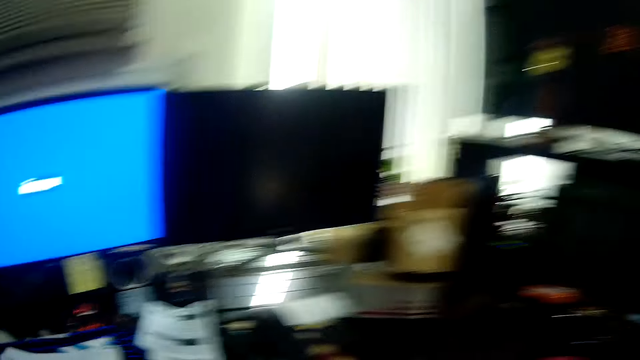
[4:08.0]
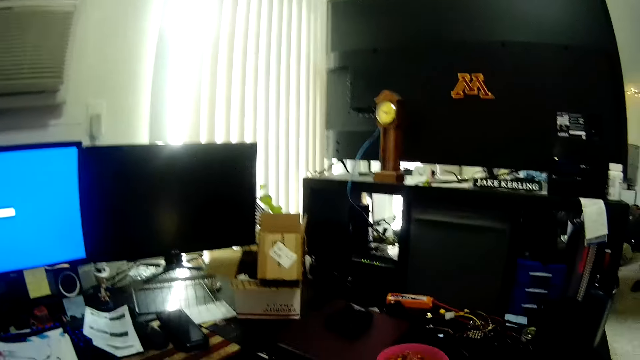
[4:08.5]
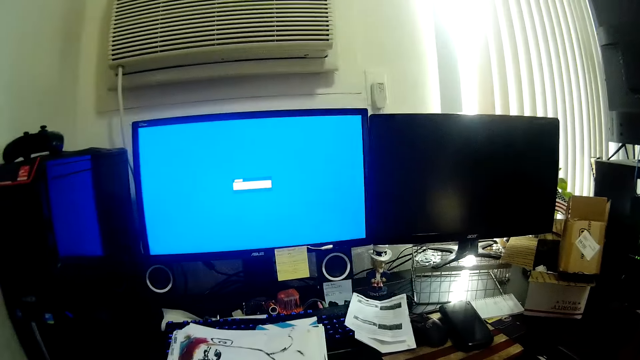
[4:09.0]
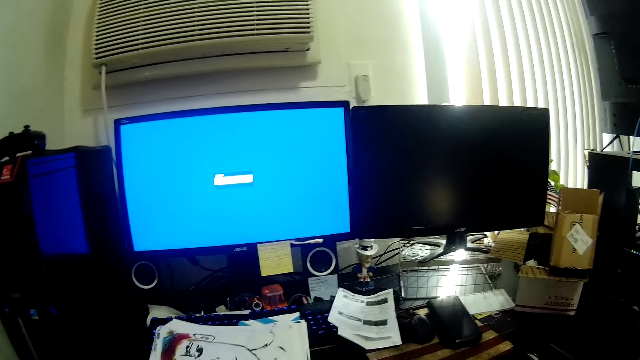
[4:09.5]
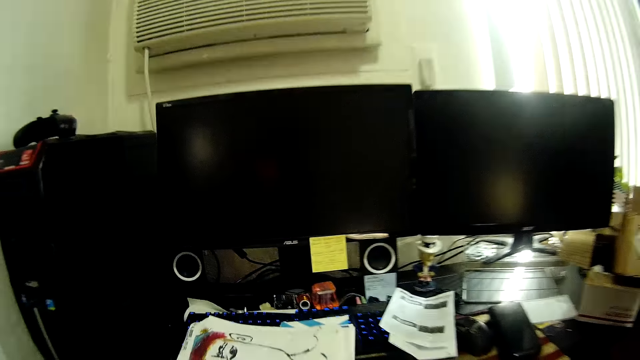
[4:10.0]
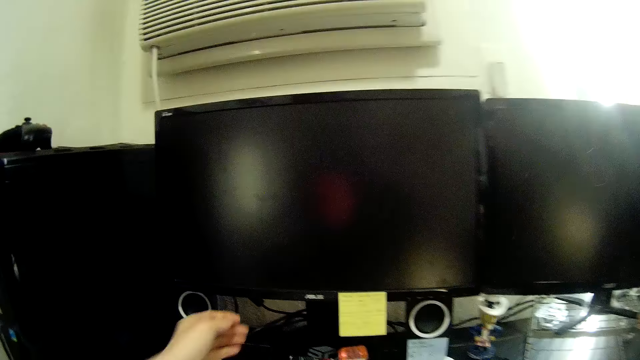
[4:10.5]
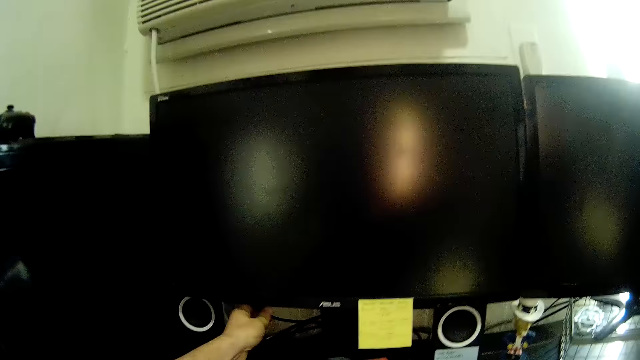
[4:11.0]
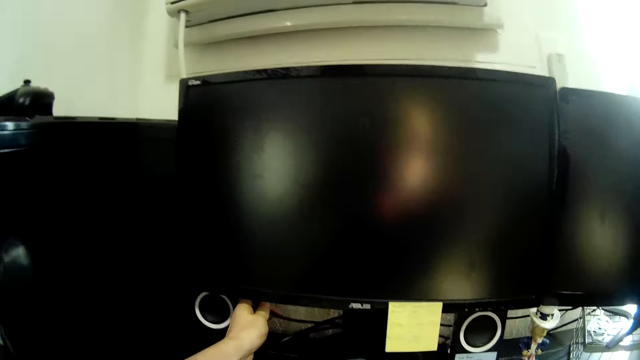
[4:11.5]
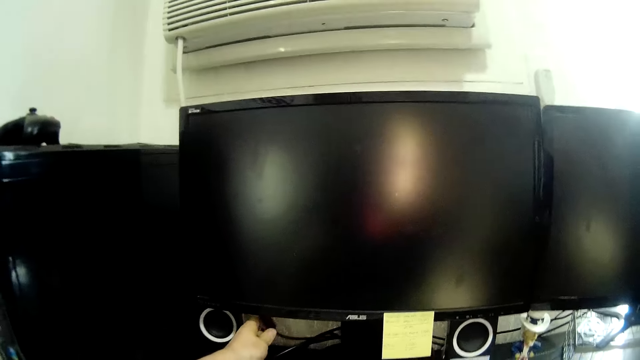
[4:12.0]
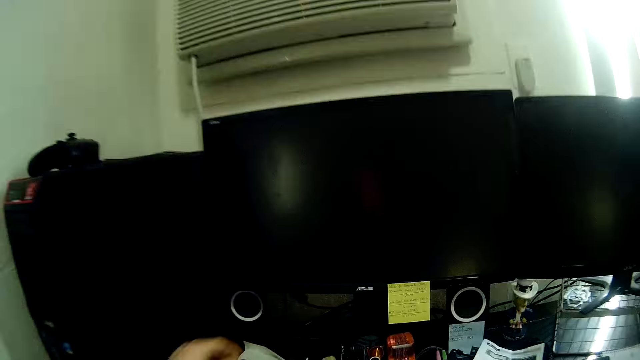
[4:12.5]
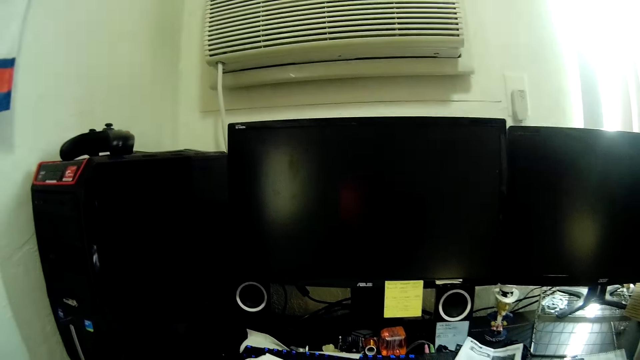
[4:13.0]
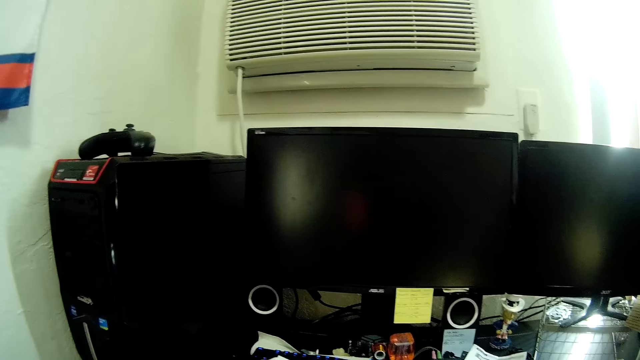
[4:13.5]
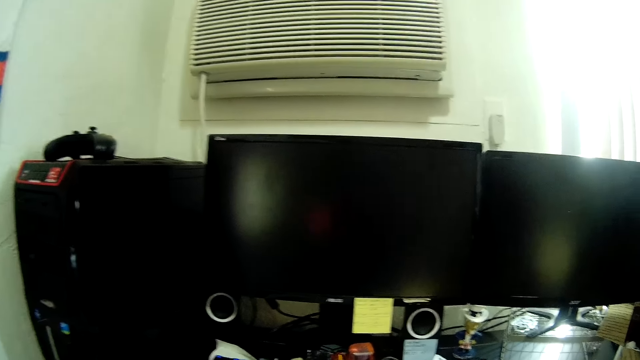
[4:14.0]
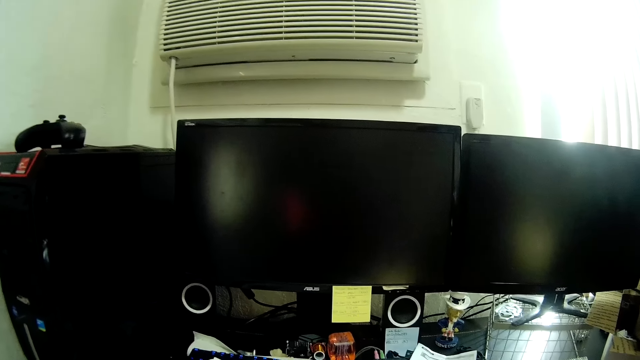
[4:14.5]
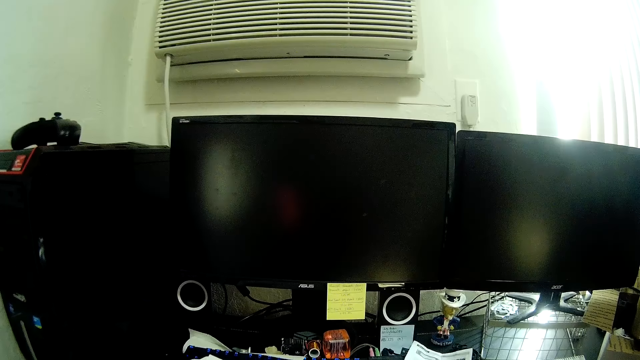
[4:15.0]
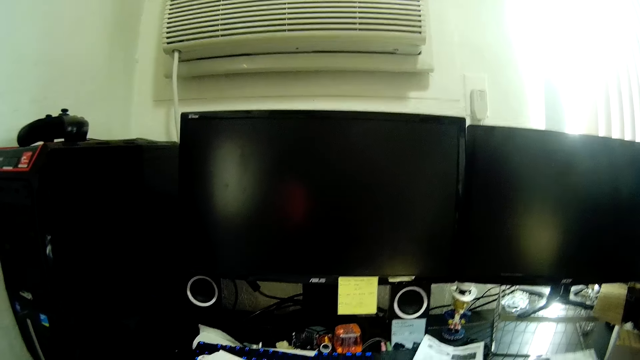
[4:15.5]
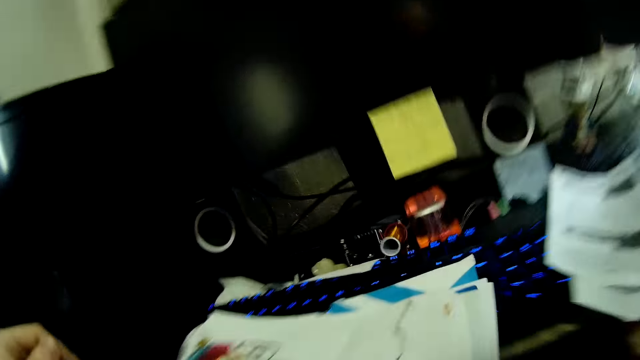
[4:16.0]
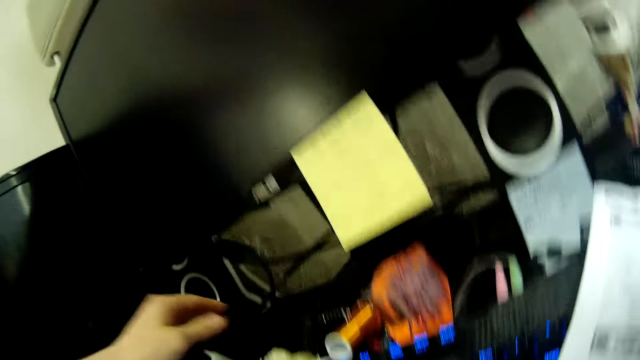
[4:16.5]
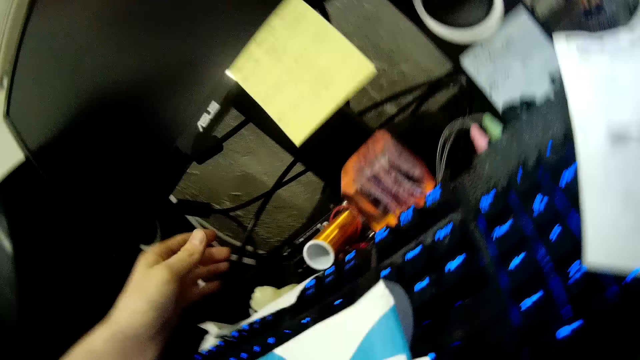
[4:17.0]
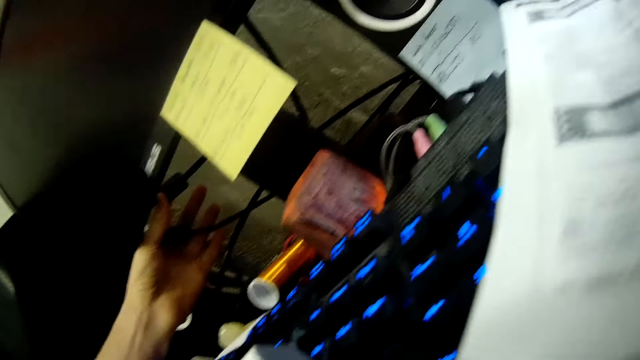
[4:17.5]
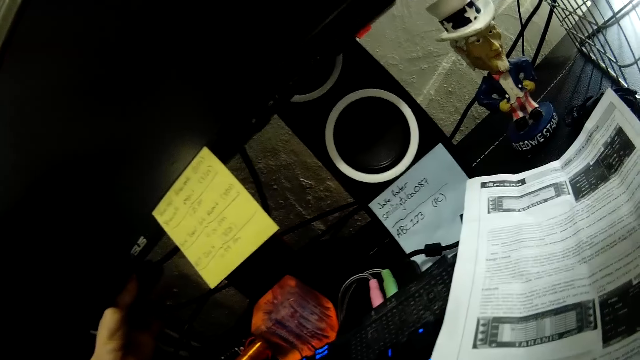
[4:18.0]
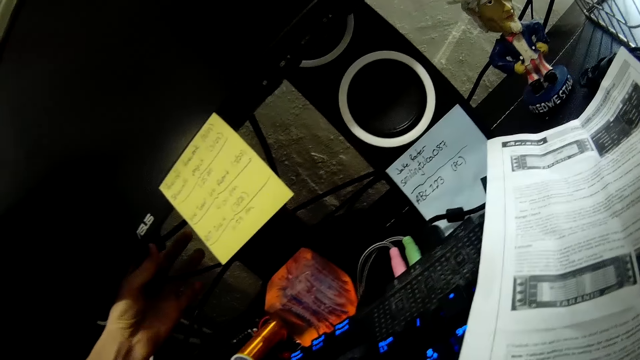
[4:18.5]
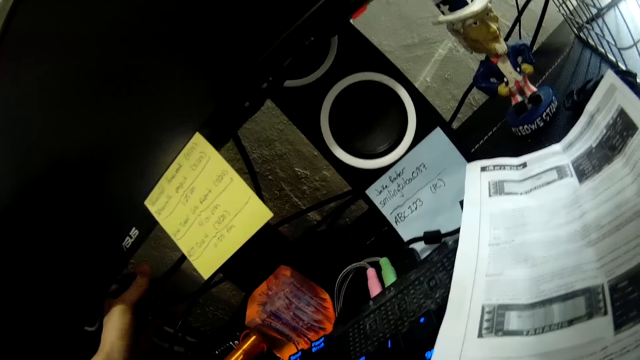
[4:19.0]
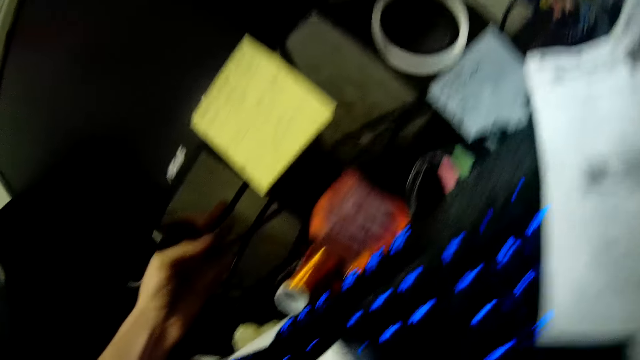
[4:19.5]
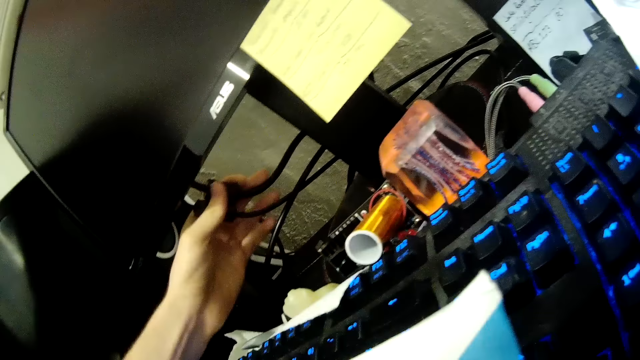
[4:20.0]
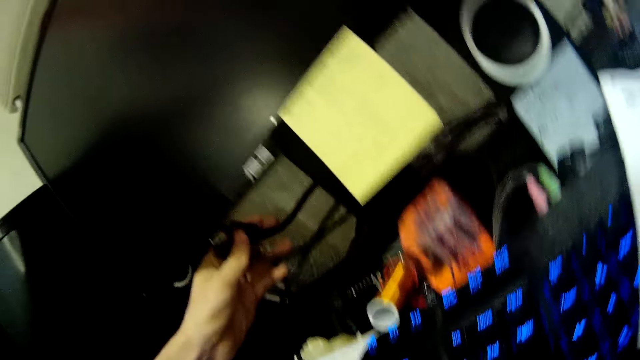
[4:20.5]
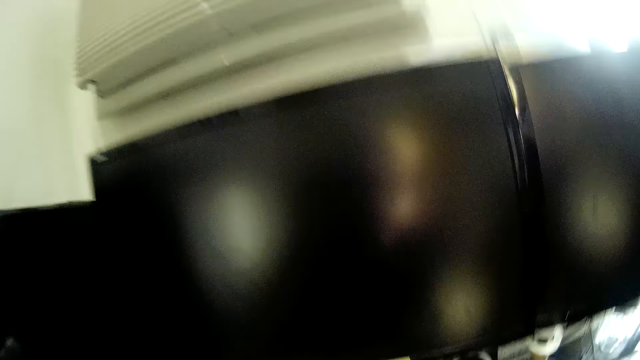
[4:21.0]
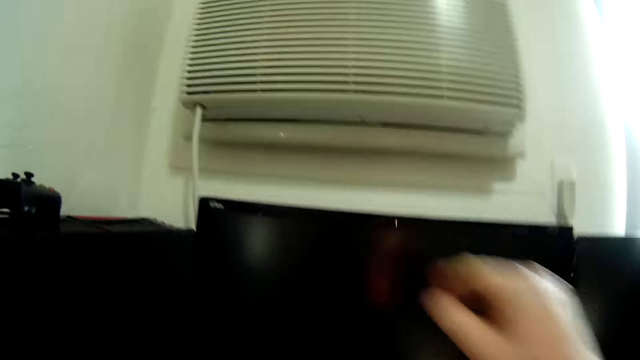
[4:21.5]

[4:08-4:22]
The camera wearer looks around. He pulls the cable. He adjusts the cables with his left hand. He stares at the computer monitors. He fixes the cables on the computer monitor with his left hand.

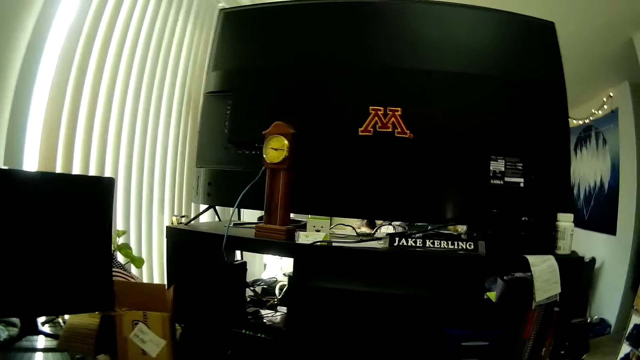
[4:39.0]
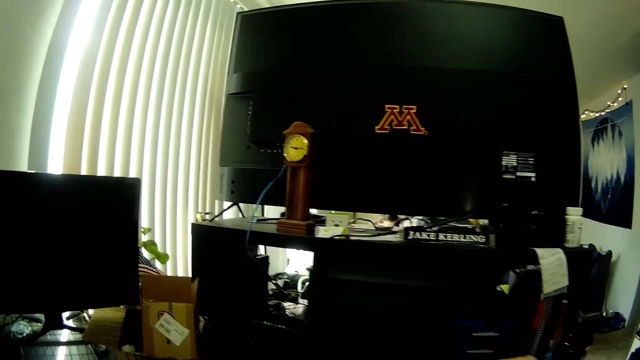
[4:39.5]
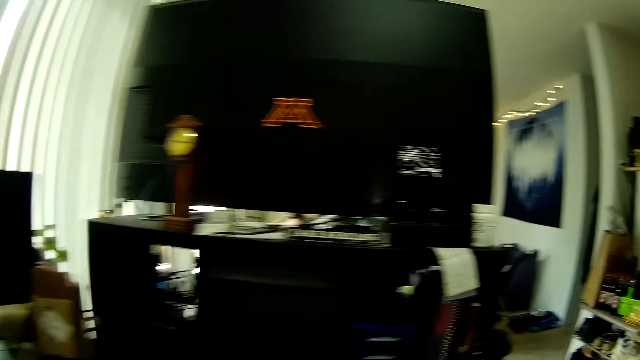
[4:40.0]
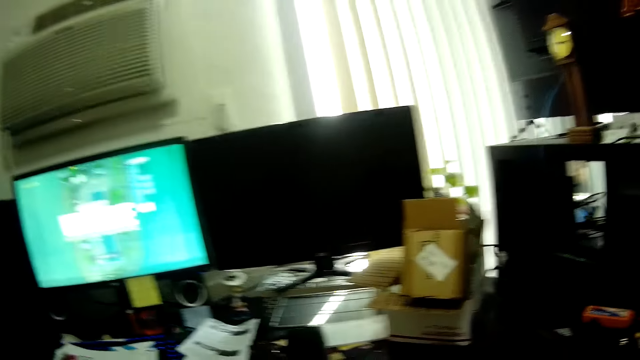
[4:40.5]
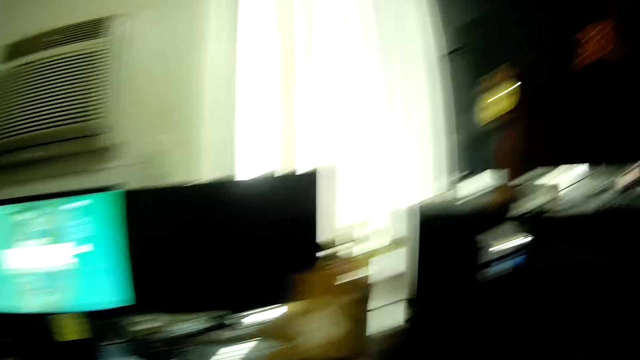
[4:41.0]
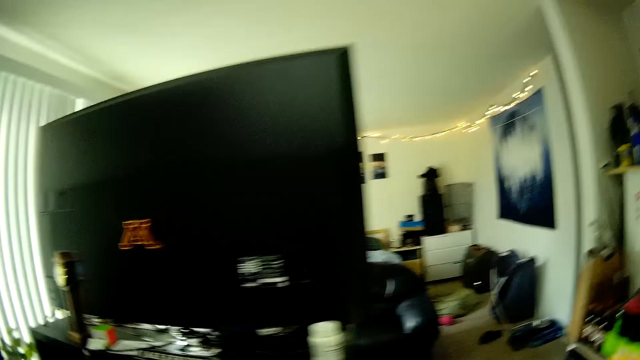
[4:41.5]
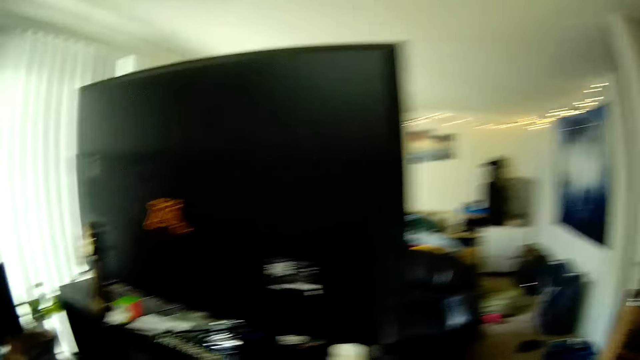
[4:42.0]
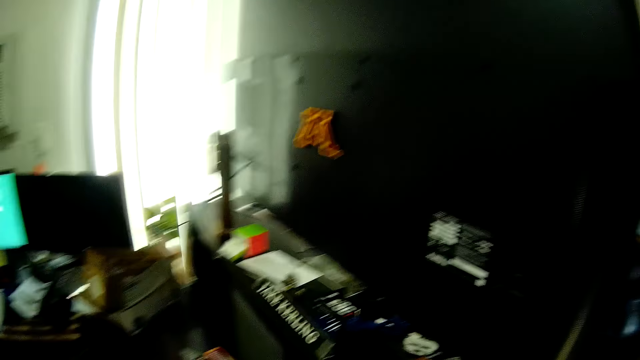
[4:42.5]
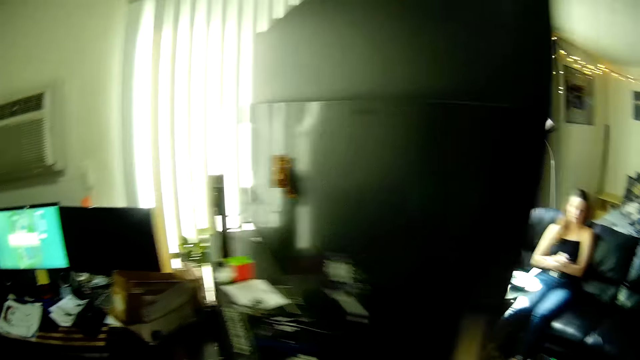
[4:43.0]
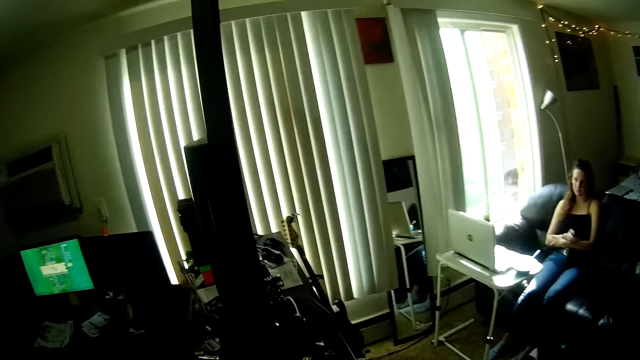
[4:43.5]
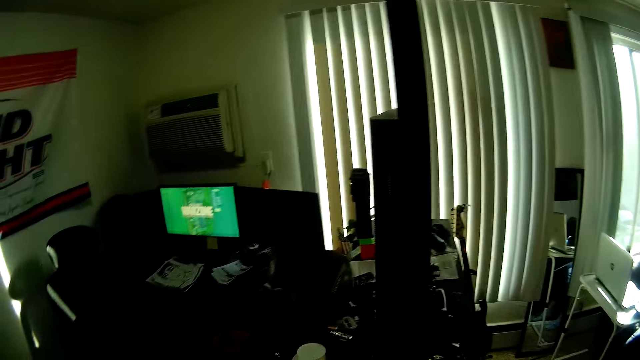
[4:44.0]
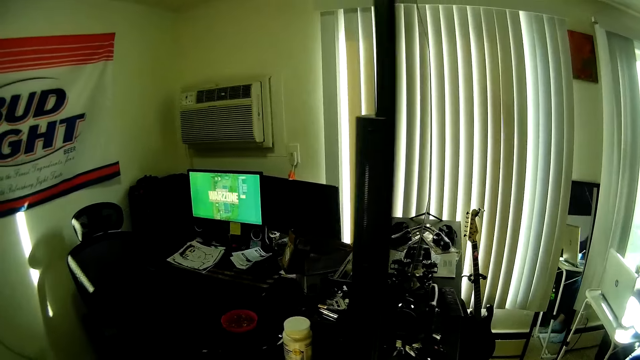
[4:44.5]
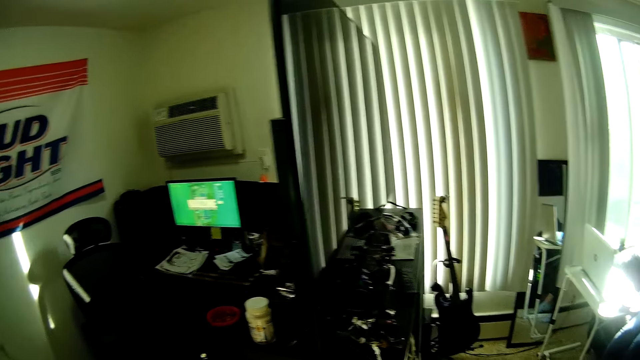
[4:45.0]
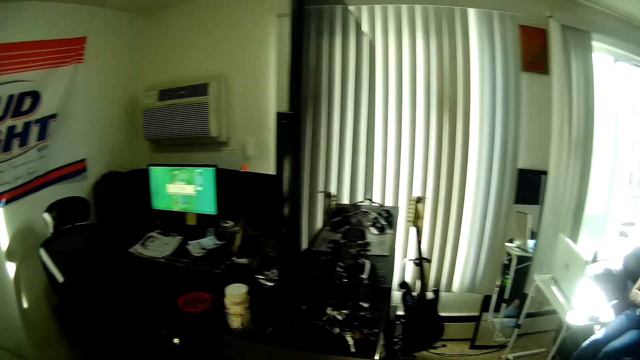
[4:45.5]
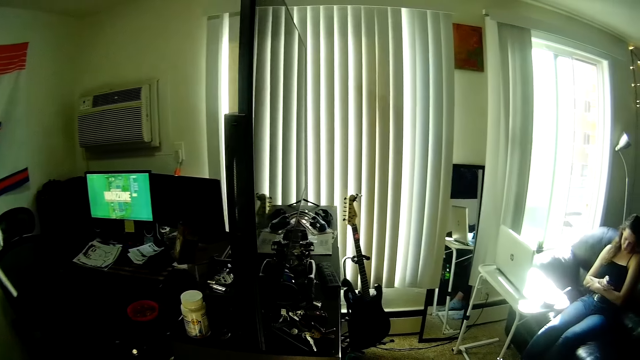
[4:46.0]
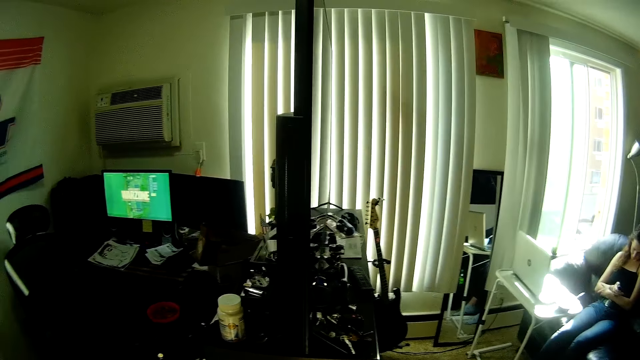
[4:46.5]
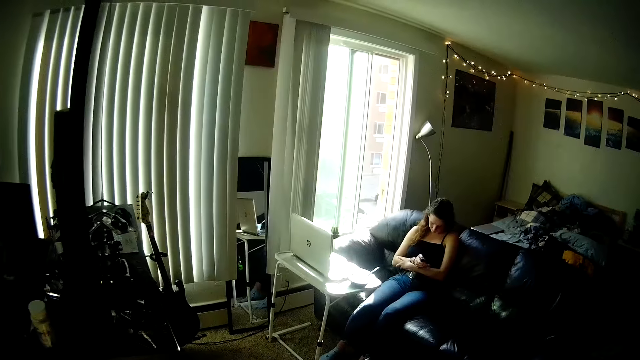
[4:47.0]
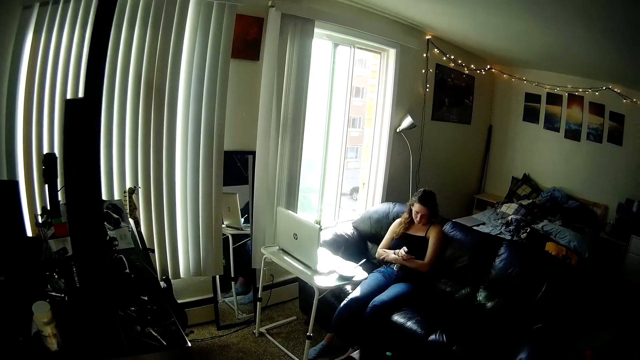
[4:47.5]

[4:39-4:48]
The camera wearer moves around the house. They look around. A person looks at the camera wearer. The camera wearer stands next to the television.
